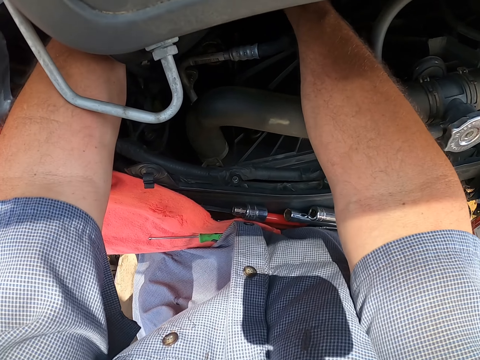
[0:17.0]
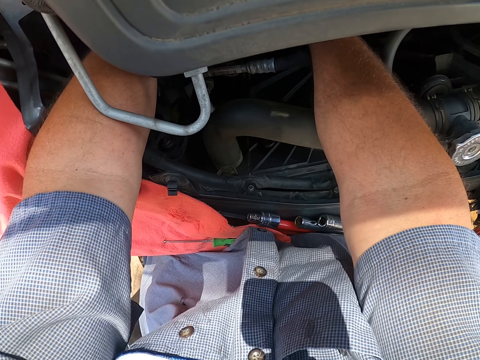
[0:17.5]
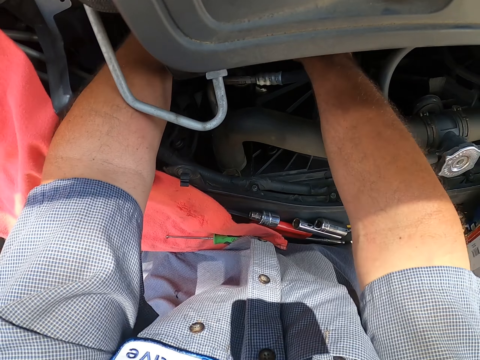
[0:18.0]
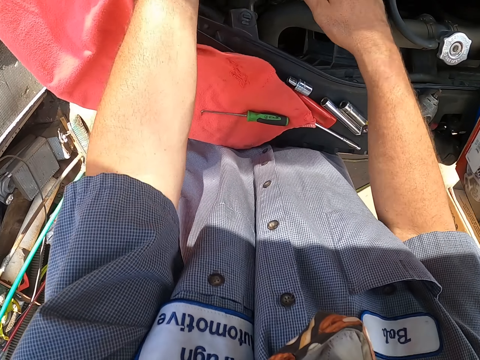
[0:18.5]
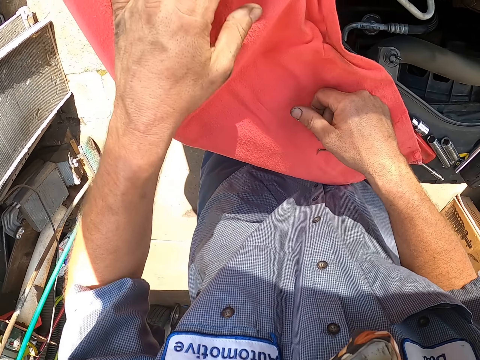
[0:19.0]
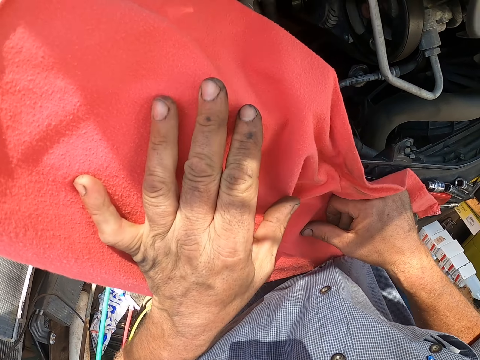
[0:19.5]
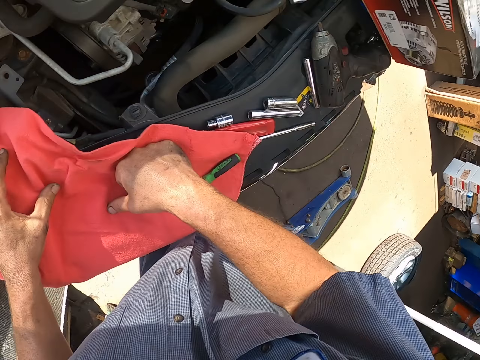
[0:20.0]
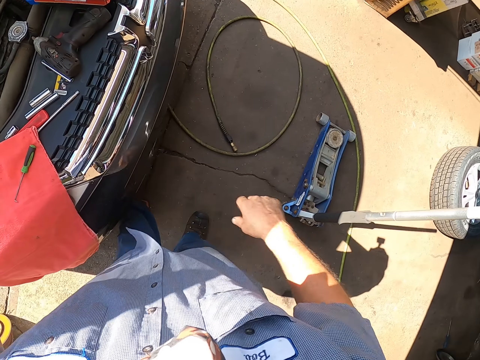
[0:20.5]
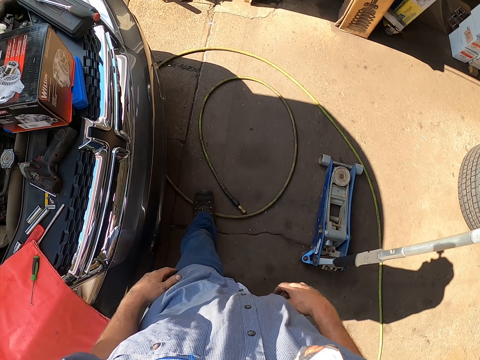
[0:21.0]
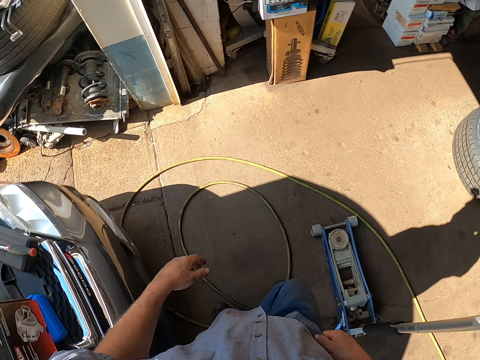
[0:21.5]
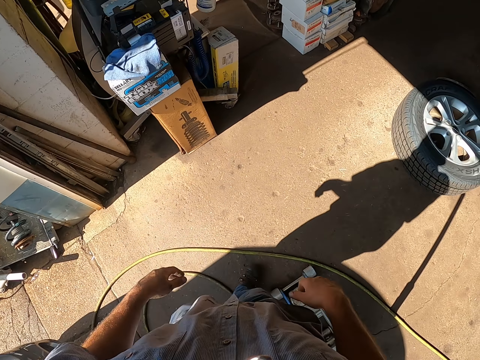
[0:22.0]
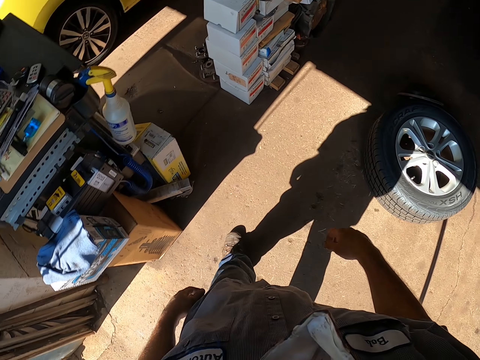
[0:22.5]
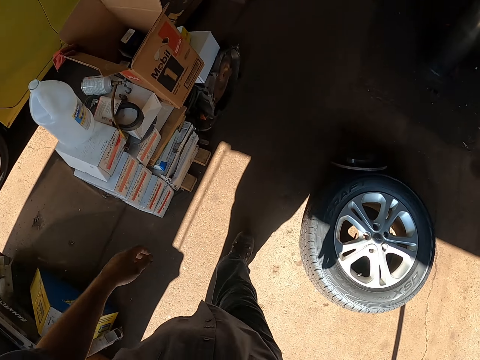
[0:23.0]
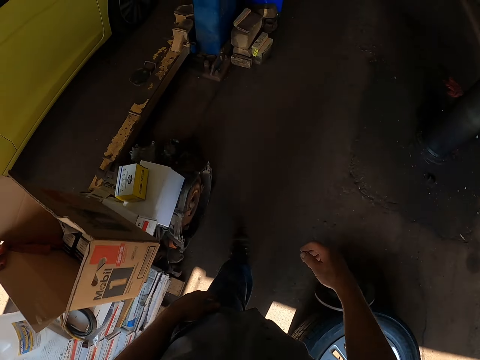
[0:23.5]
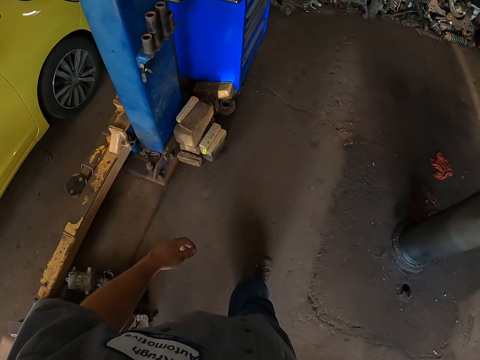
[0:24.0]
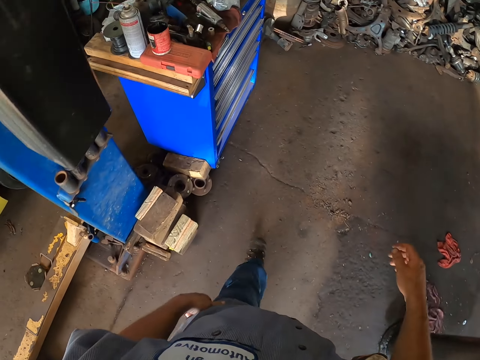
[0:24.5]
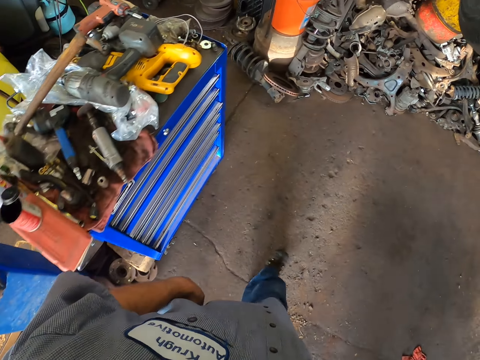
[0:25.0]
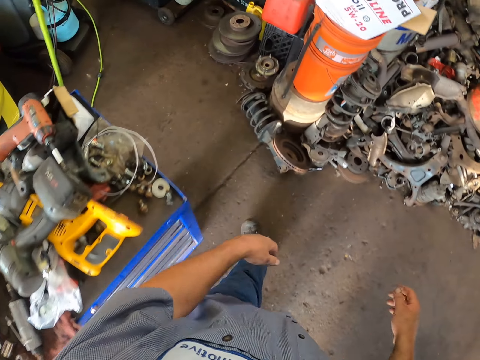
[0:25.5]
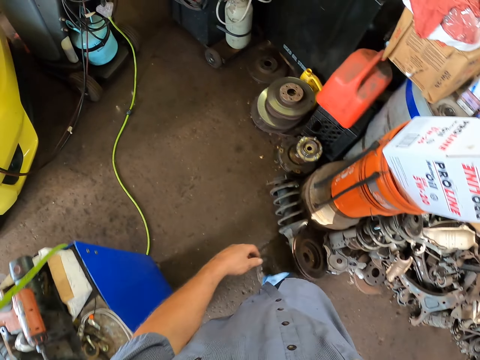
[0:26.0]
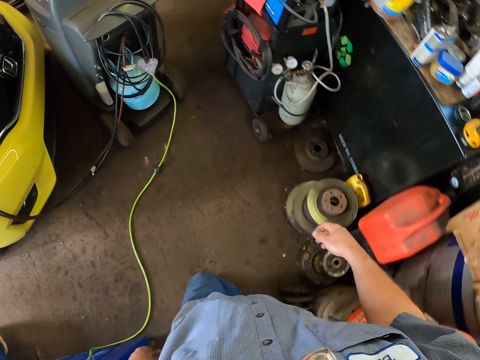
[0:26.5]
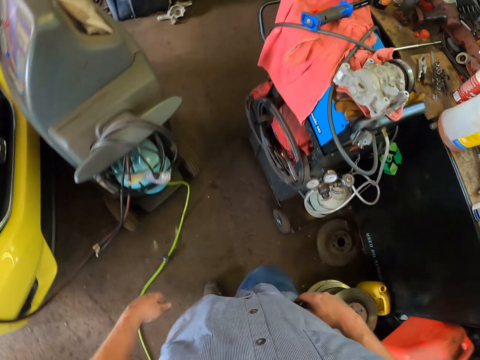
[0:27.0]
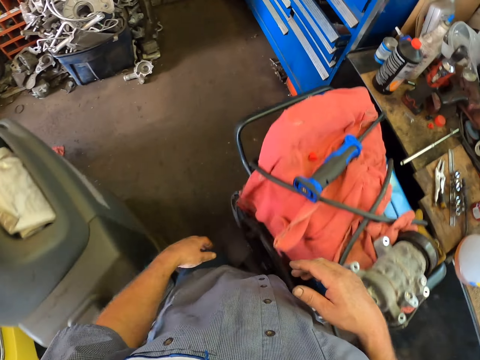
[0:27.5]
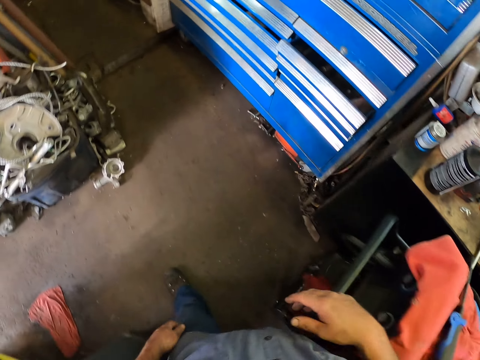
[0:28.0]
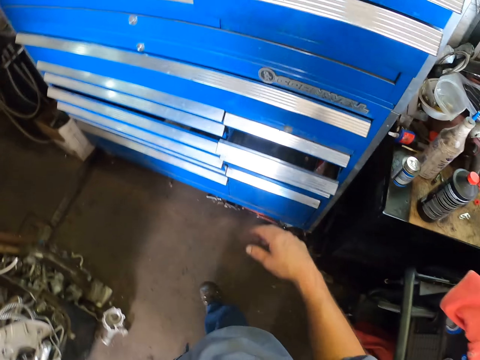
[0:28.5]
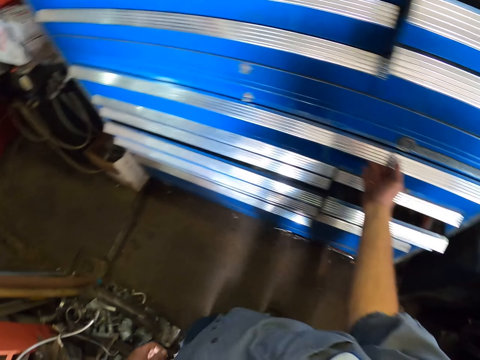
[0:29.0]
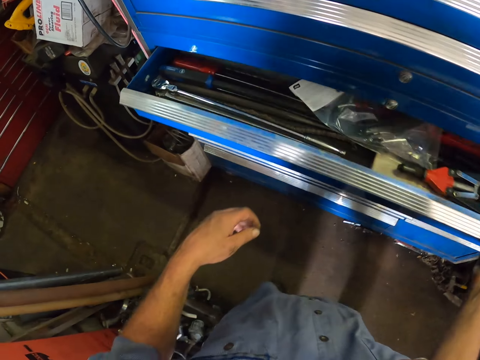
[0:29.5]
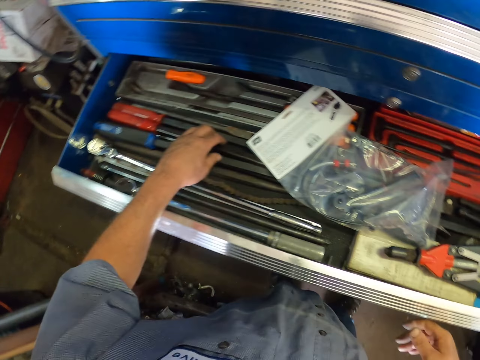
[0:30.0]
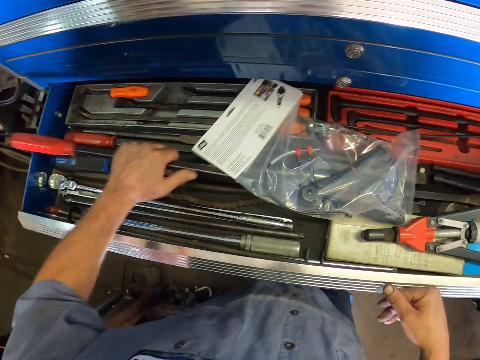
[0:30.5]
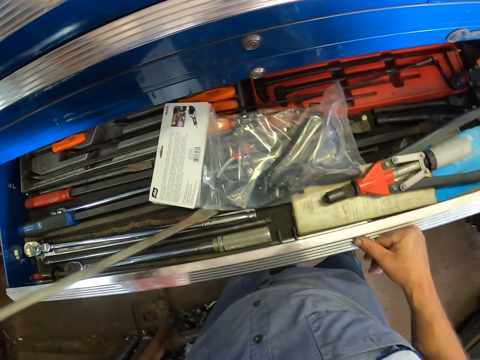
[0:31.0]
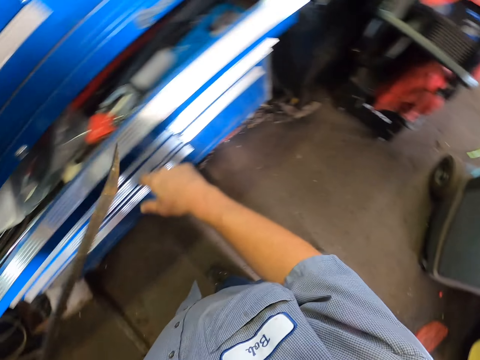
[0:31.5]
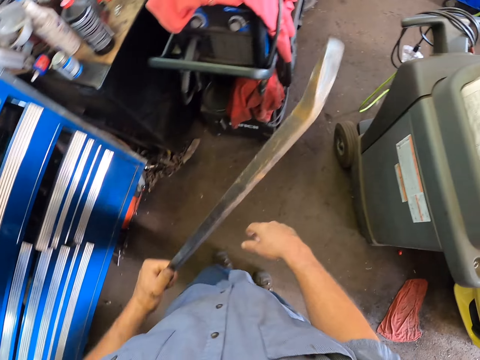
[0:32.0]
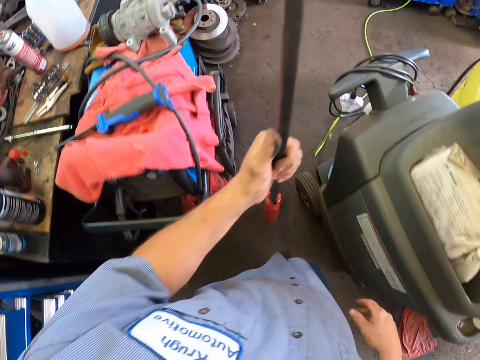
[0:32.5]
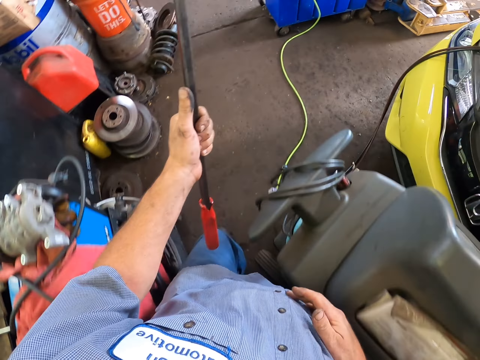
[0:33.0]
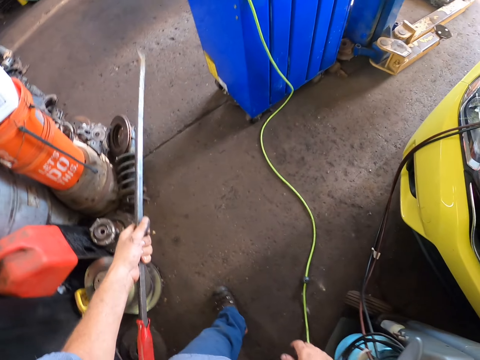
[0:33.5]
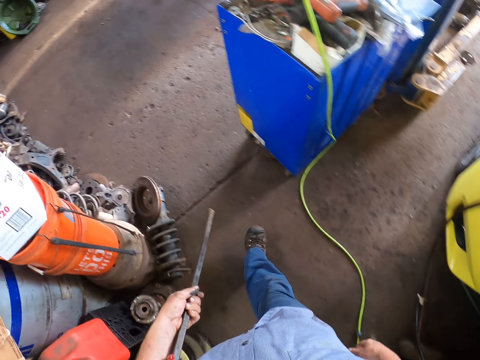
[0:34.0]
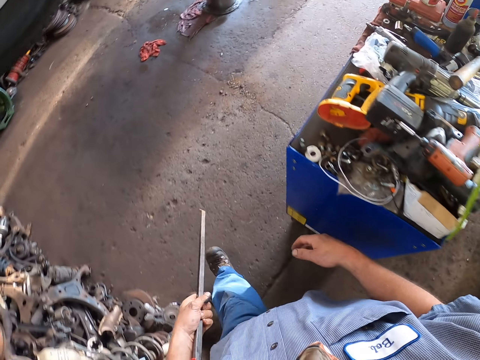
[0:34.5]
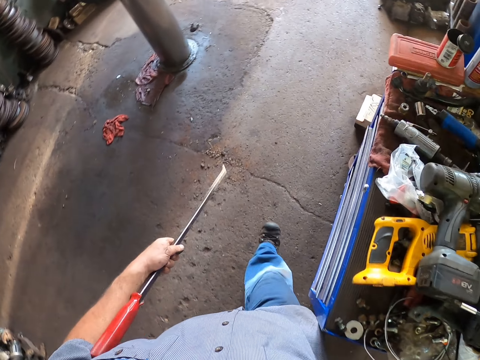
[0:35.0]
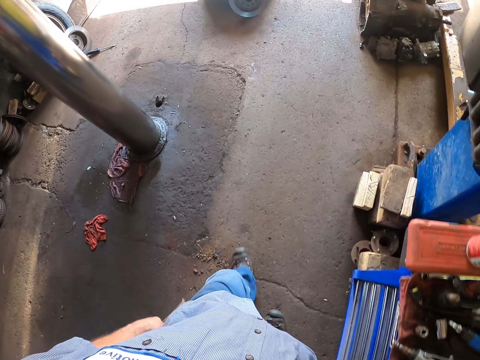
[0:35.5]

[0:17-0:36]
The camera wearer puts hands in the engine. They remove hands in the engine. They walk in the garage. They walk away from the vehicle. They open the tool box drawer. They pick up a pry bar. They close the drawer.

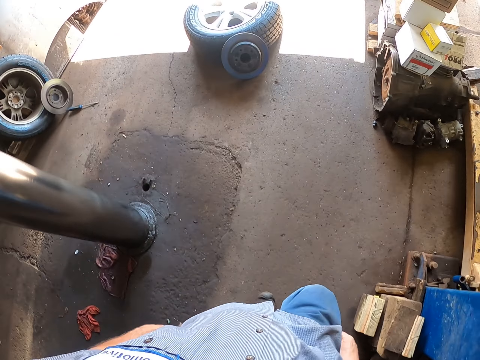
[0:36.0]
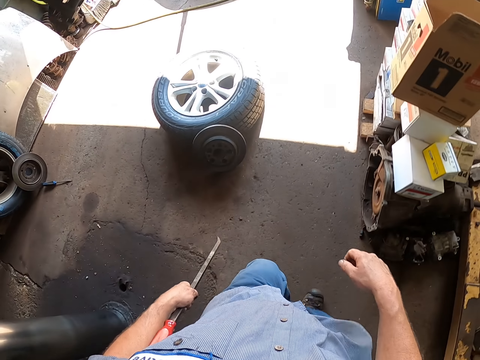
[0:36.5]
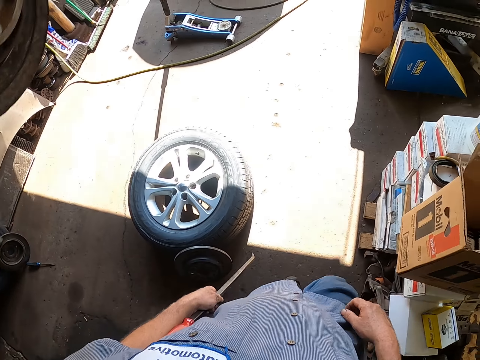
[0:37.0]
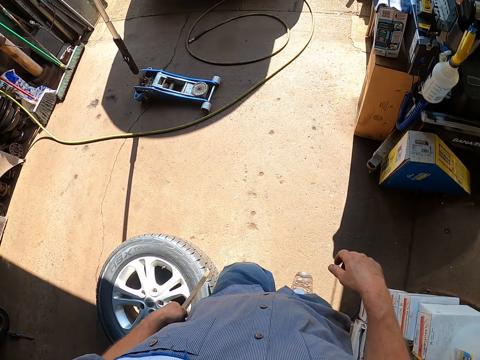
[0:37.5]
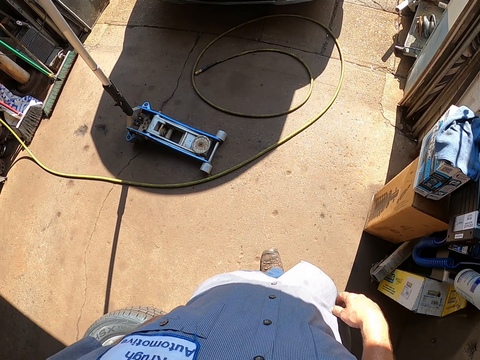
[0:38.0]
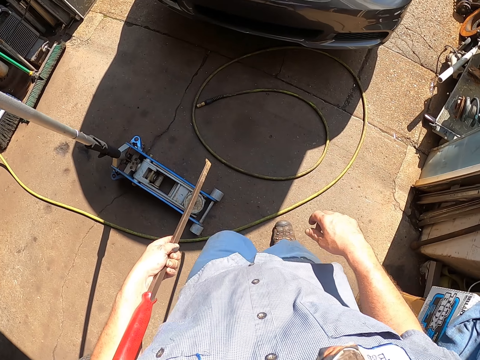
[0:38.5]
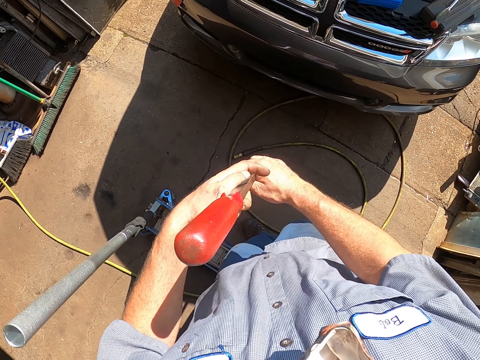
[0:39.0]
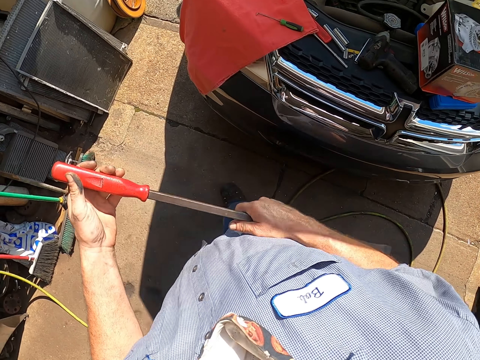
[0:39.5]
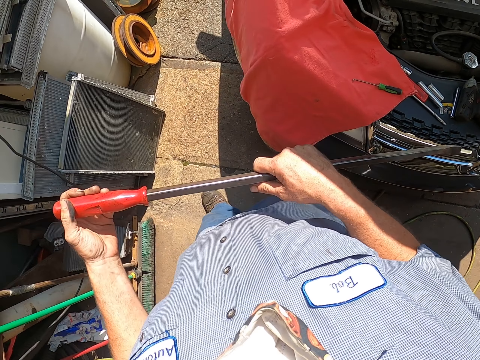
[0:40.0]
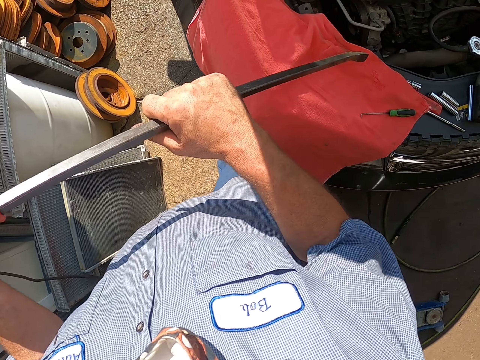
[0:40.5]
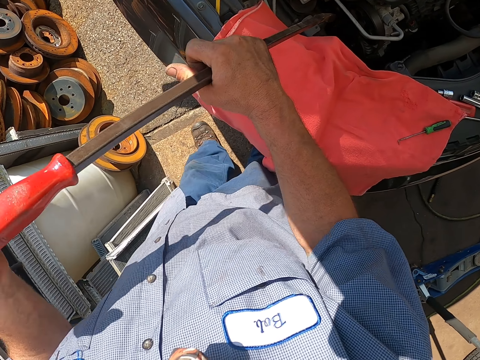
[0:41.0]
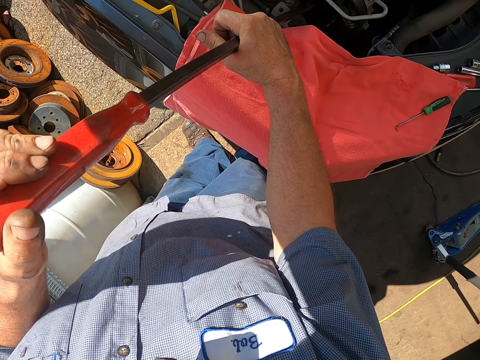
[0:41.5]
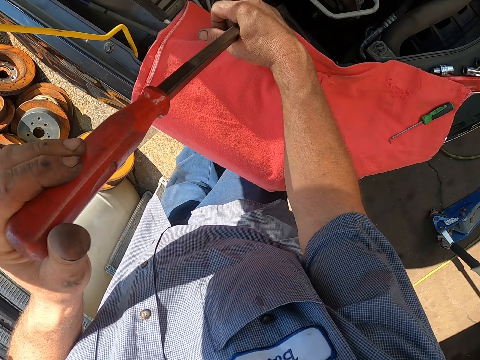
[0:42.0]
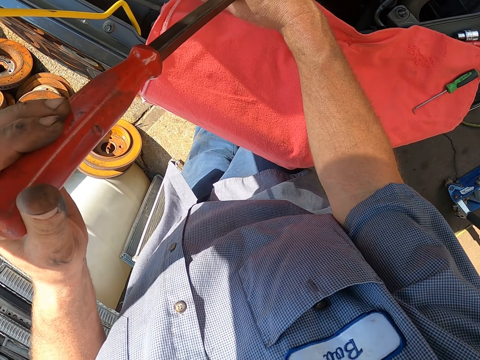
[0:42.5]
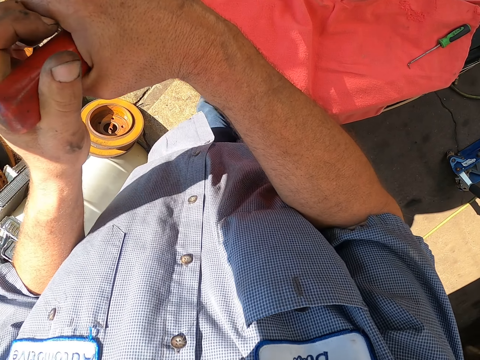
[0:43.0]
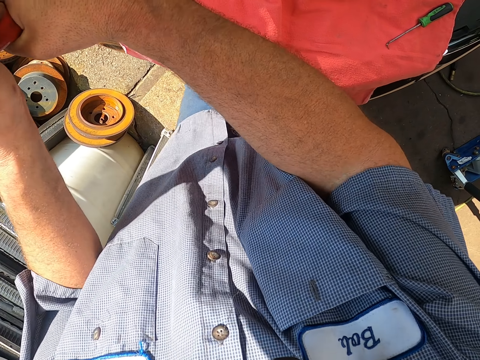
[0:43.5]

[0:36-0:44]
The camera wearer walks to the vehicle. They hold something in both hands. They use it to adjust something in the bonnet. They insert something in the car engine.
